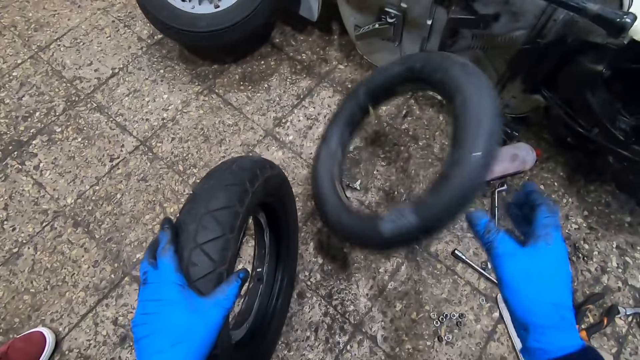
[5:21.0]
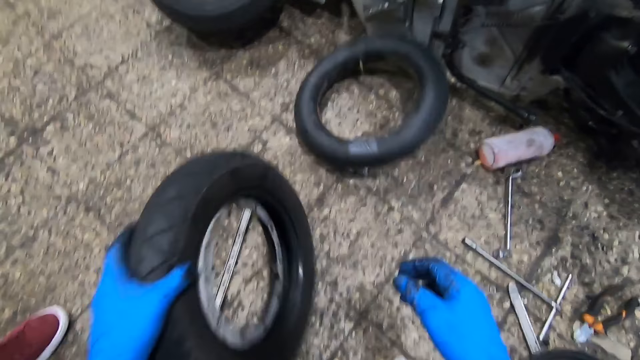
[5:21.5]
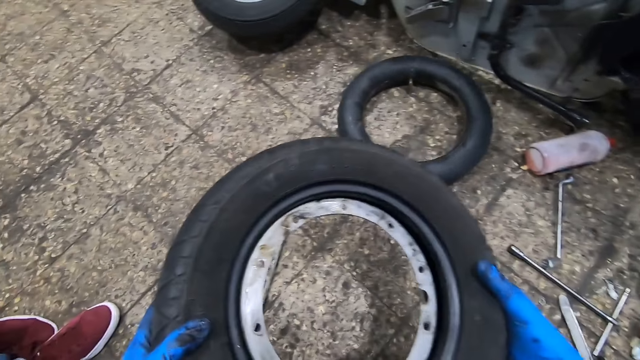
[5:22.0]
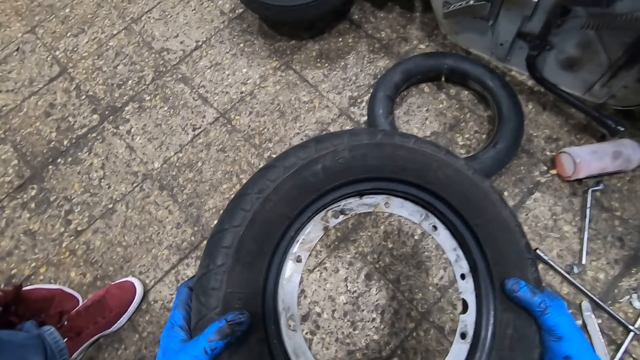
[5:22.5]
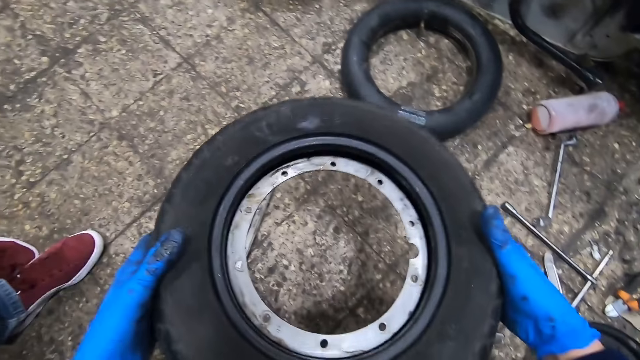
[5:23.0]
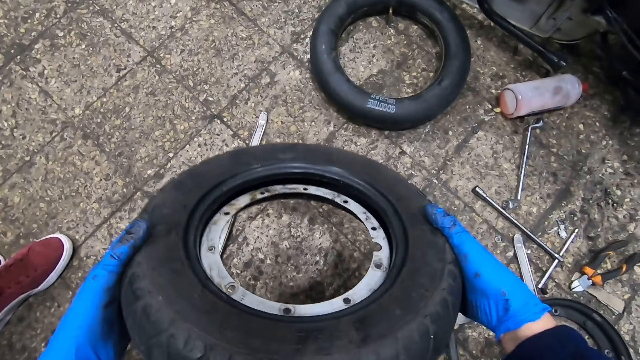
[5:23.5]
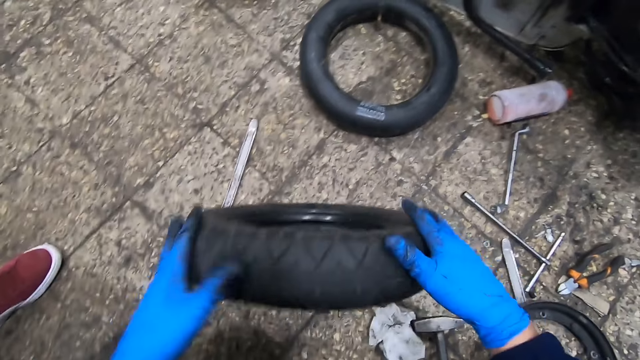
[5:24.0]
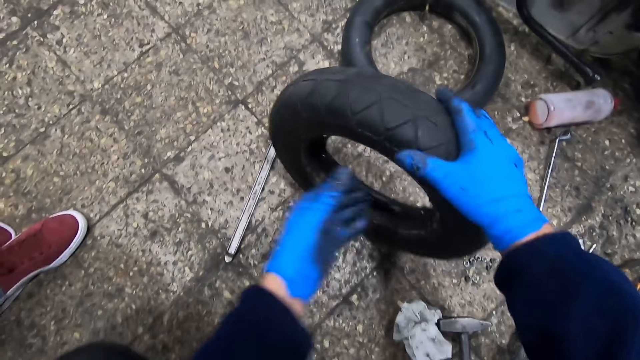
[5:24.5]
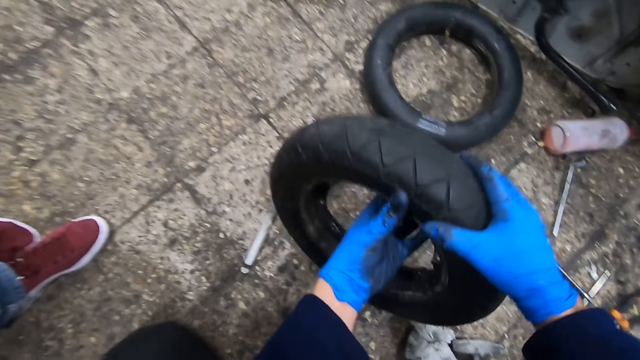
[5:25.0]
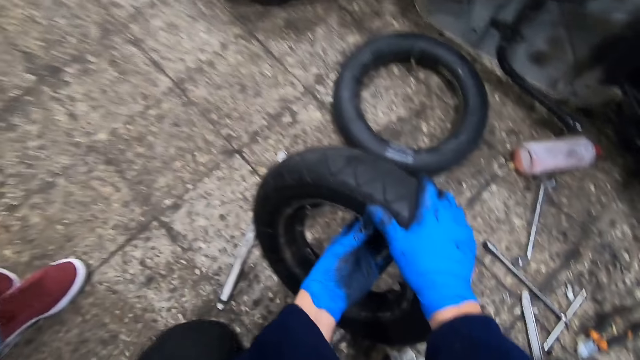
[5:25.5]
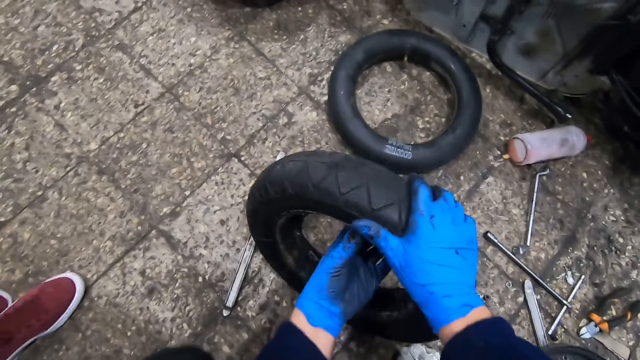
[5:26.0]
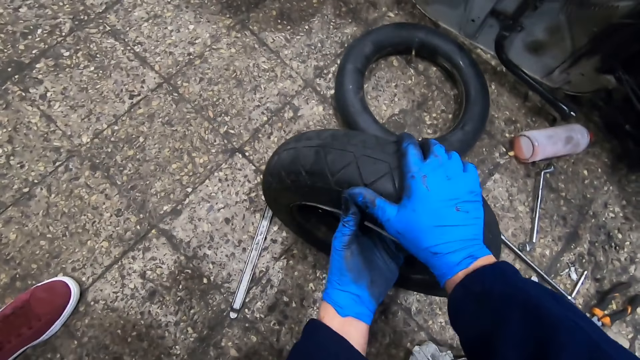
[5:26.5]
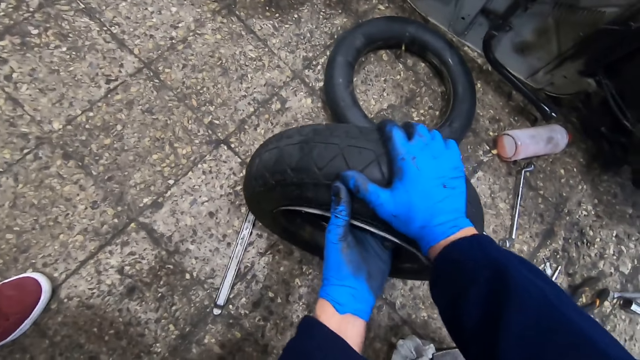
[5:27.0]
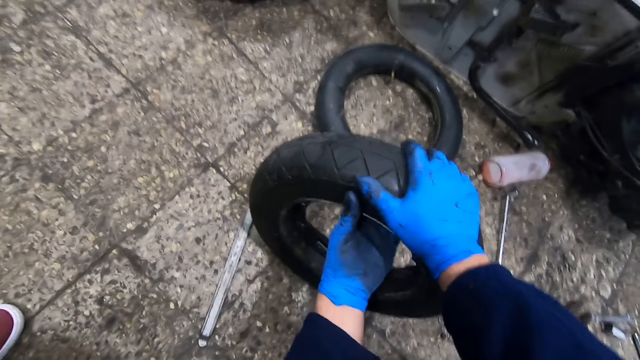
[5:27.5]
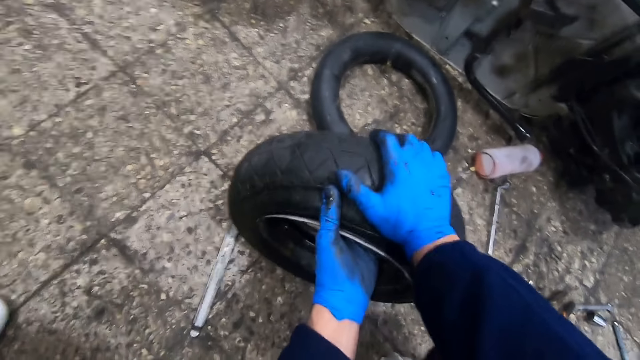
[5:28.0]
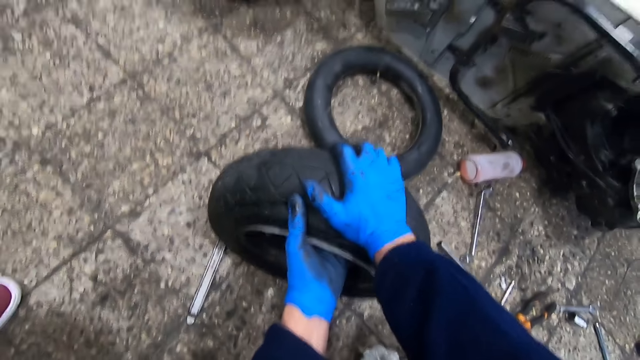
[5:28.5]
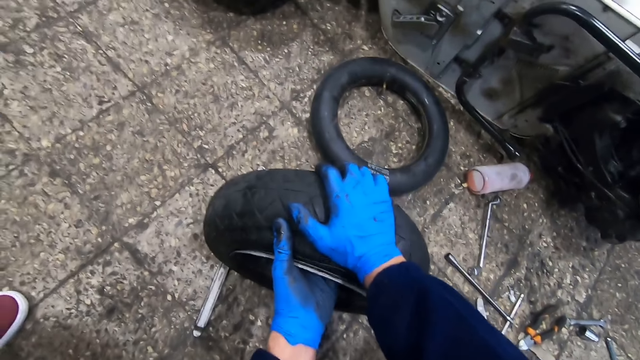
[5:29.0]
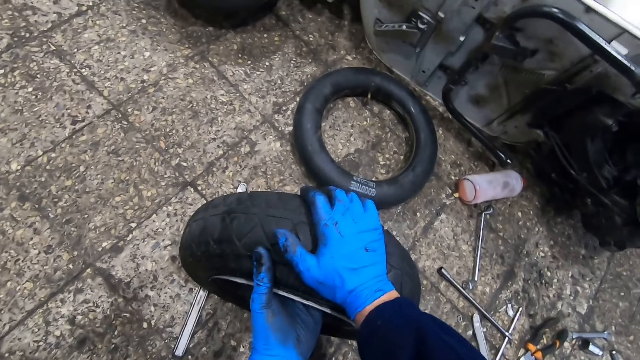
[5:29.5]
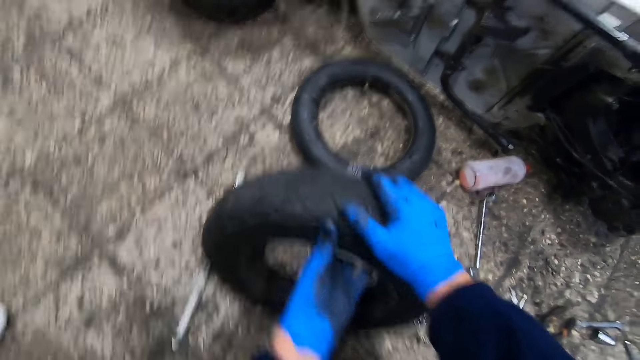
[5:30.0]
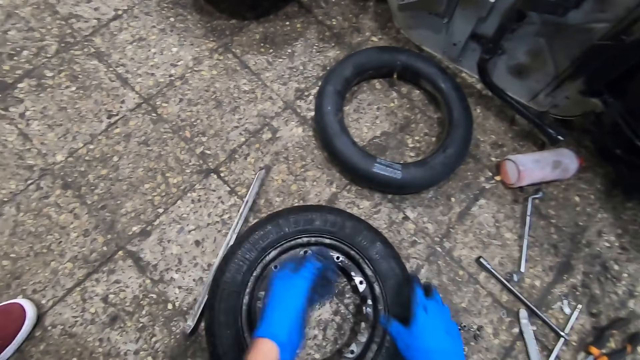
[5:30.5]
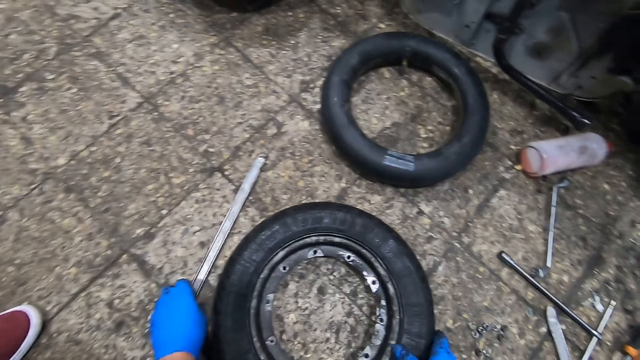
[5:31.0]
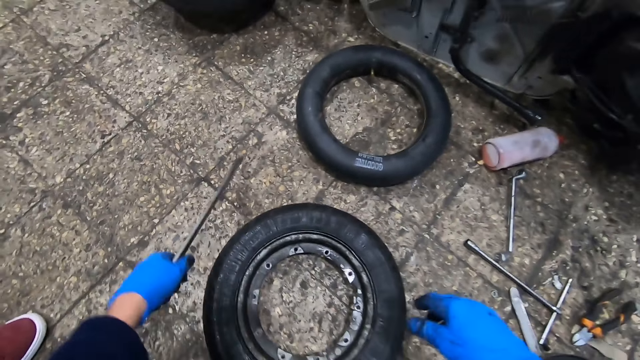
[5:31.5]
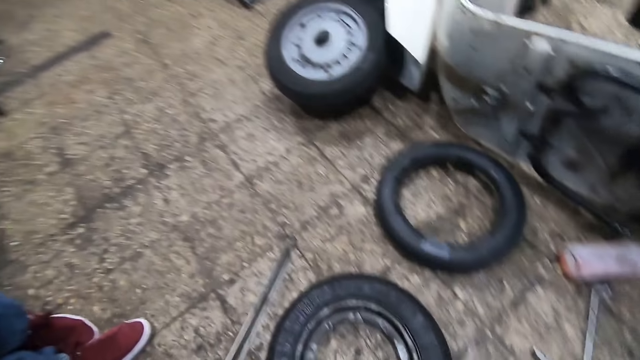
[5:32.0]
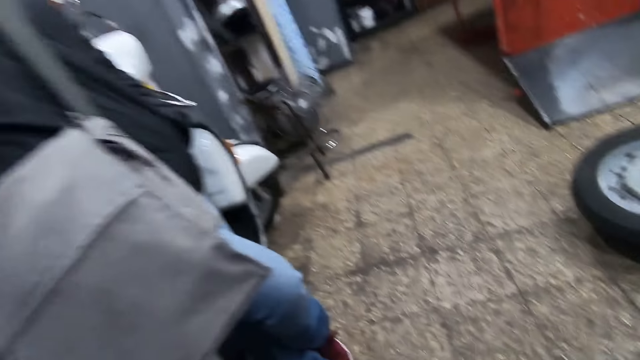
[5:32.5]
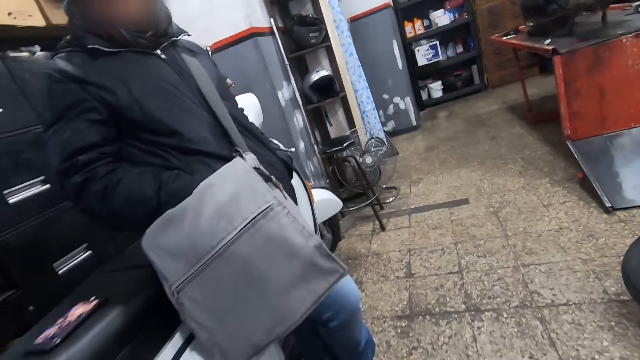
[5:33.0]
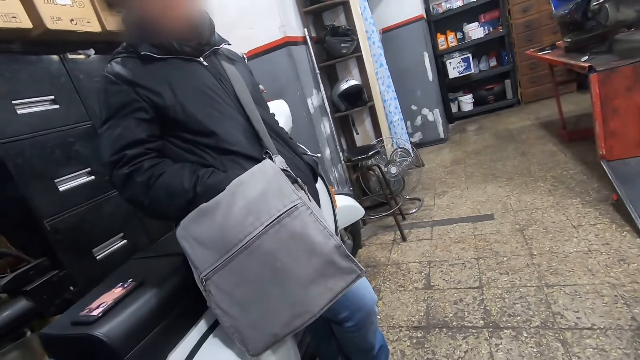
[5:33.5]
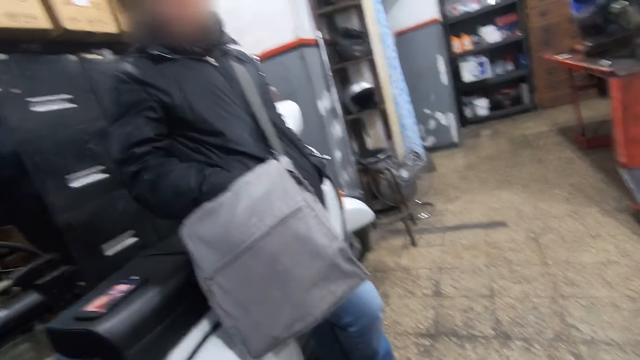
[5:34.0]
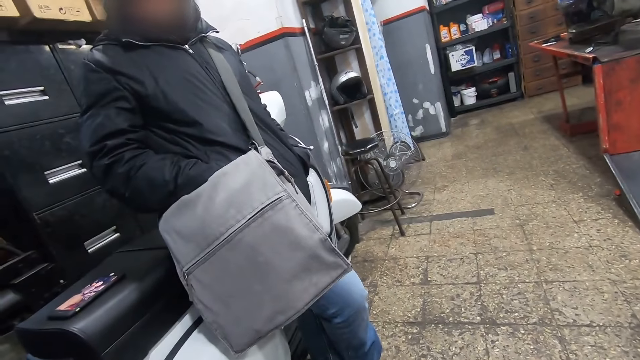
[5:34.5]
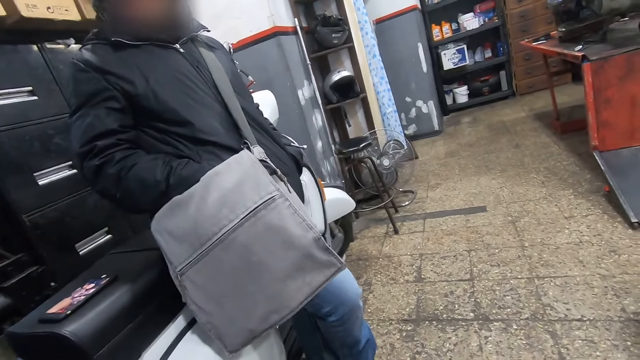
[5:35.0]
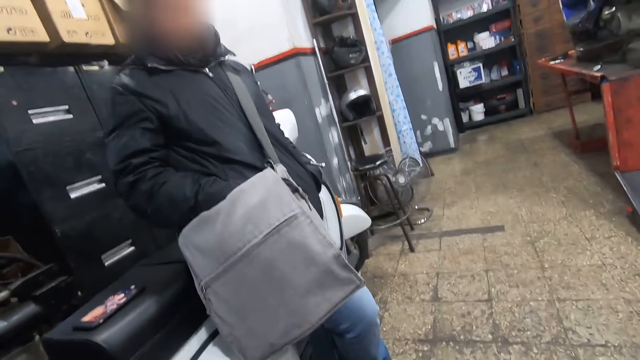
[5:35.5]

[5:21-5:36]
The camera wearer throws the inner liner of the tire on the floor with his right hand. He holds the tire. He places the tire on the floor. He pulls the rim from the tire with his left hand. He places the tire on the floor. He picks up the iron from the floor with his left hand. He converses with a man.

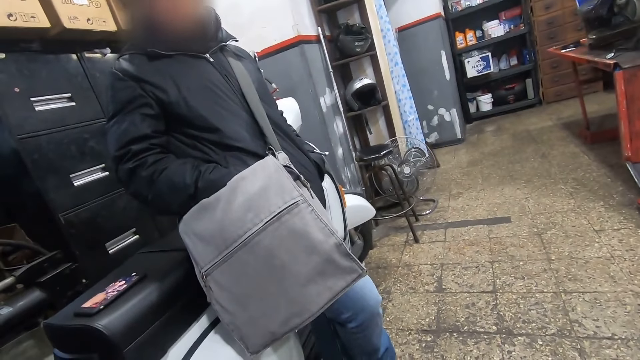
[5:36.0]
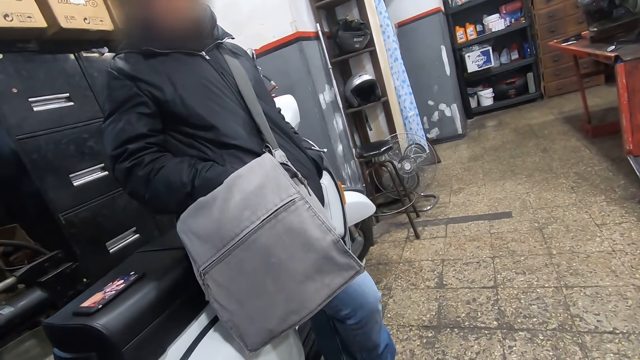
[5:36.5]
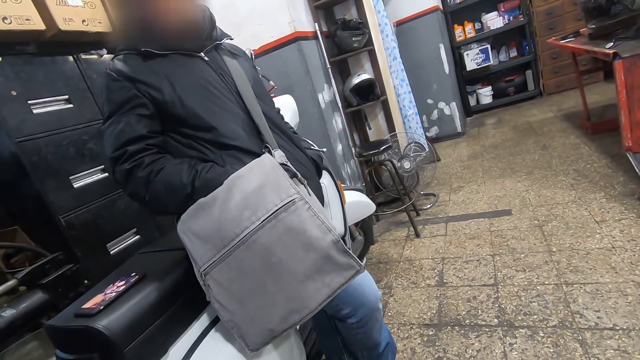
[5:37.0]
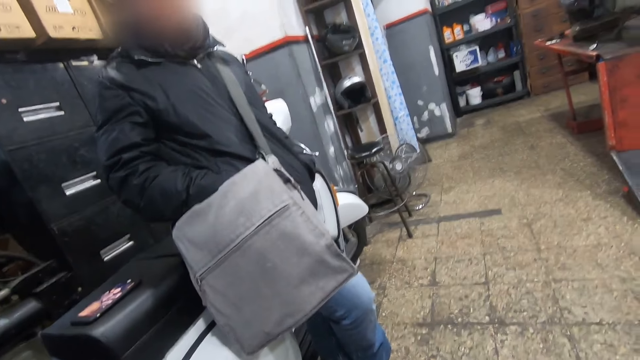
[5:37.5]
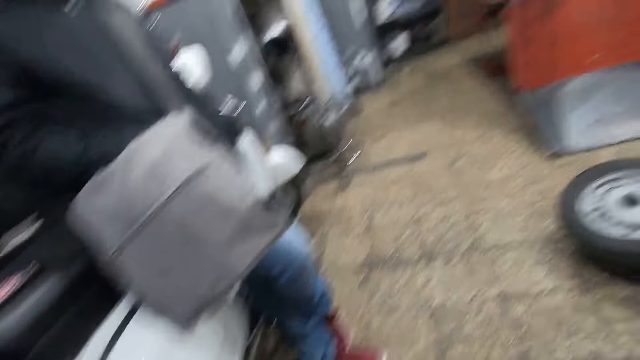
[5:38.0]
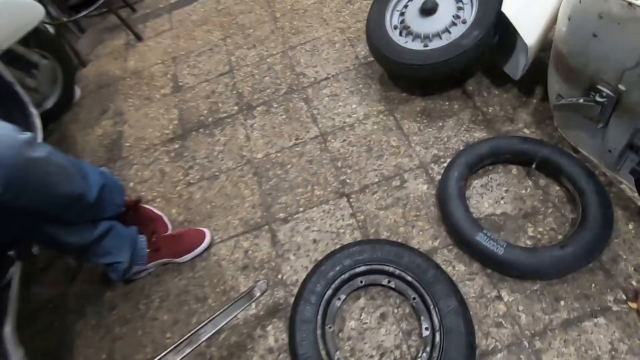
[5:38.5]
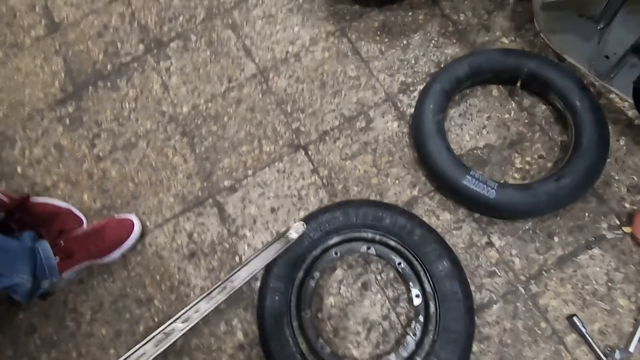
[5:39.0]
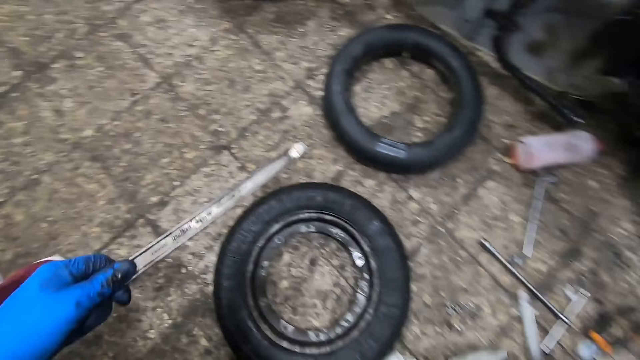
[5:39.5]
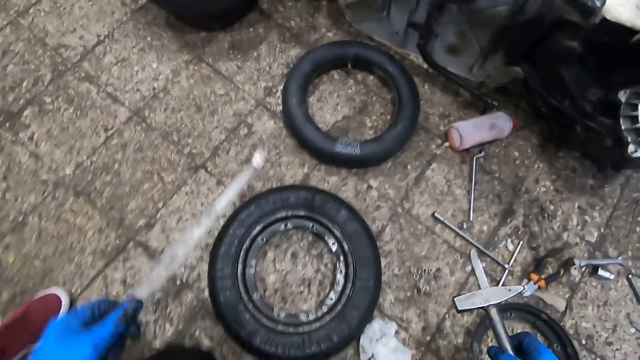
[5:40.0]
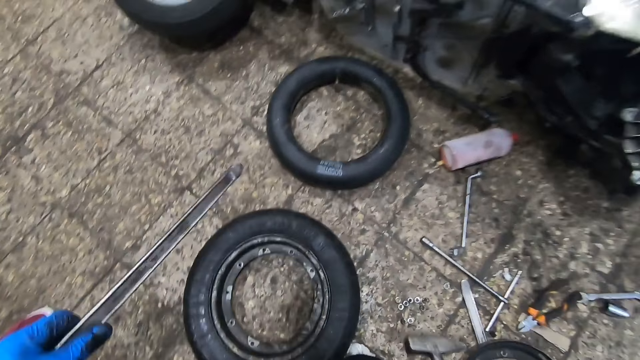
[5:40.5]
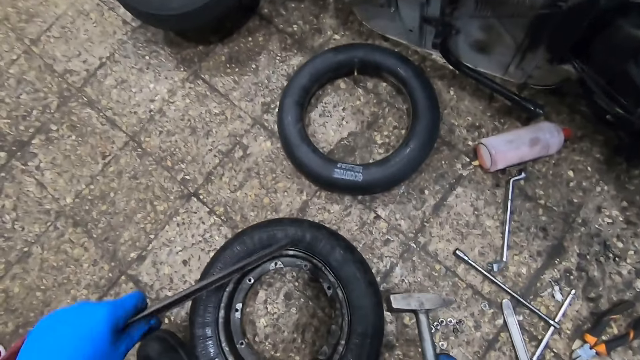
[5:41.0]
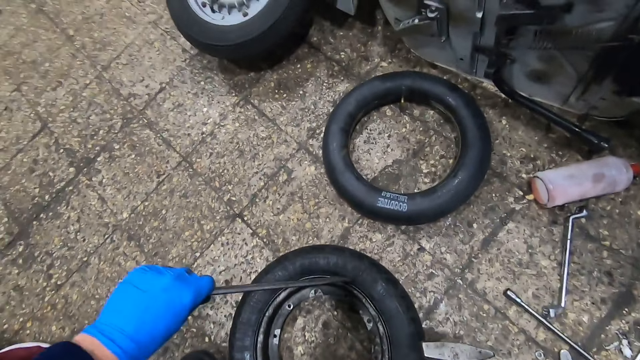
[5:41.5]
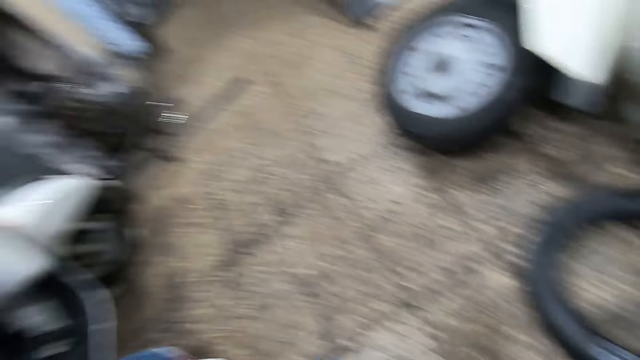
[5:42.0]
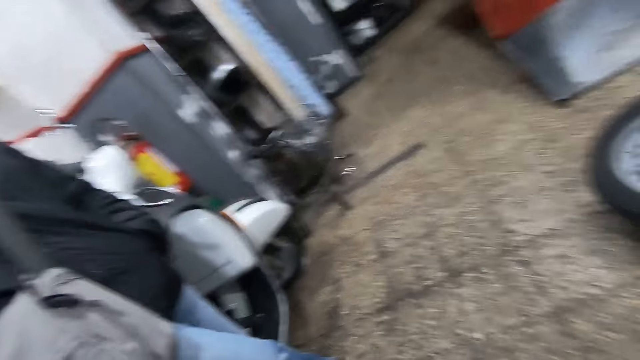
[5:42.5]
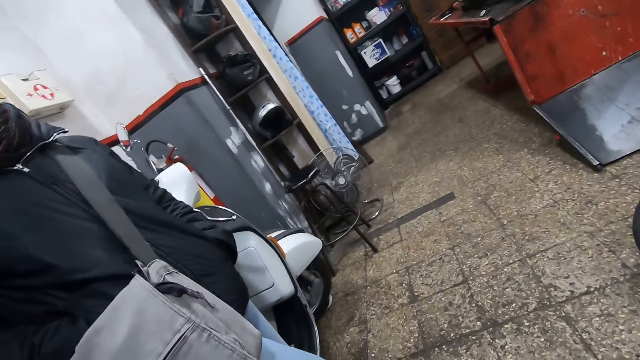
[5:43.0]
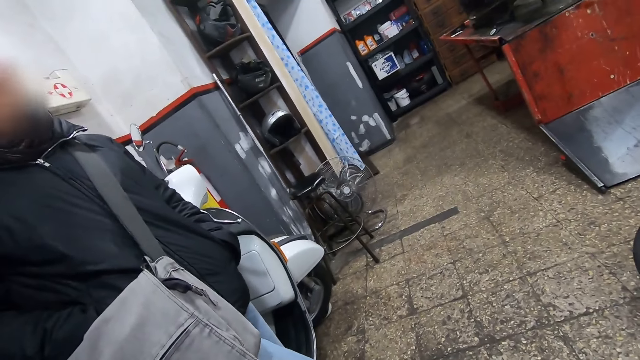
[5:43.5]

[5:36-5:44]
The camera wearer places the iron in between the rim of the tire and the rubber.
